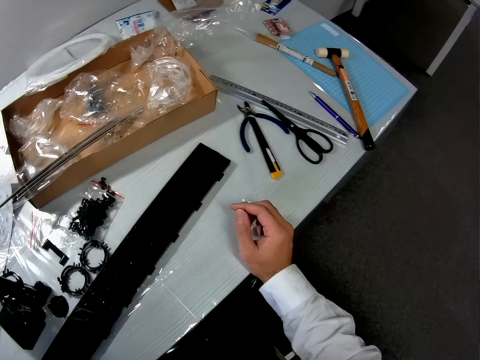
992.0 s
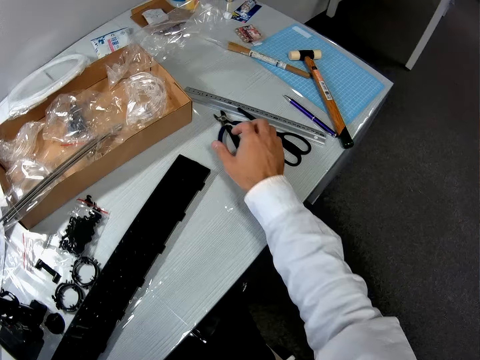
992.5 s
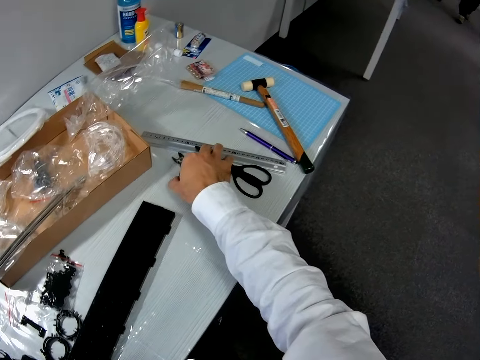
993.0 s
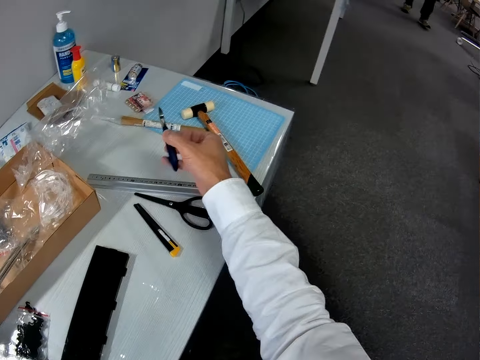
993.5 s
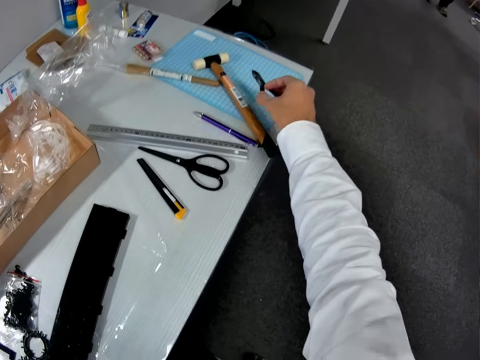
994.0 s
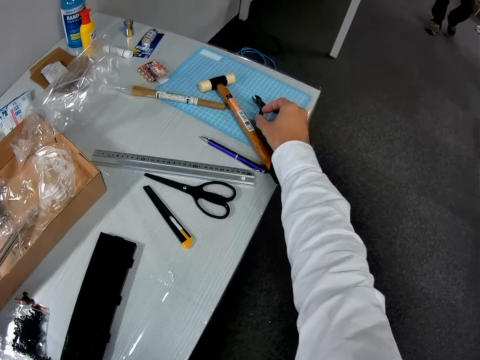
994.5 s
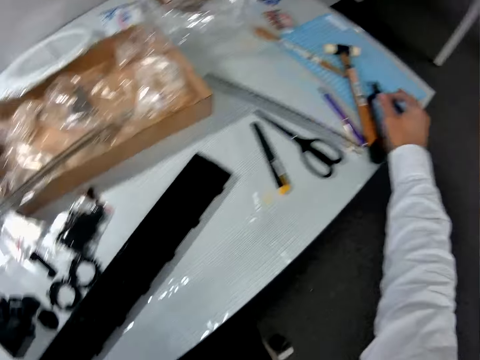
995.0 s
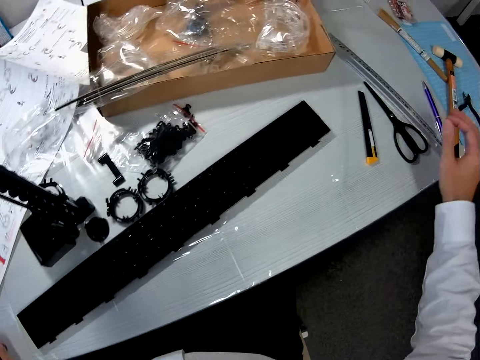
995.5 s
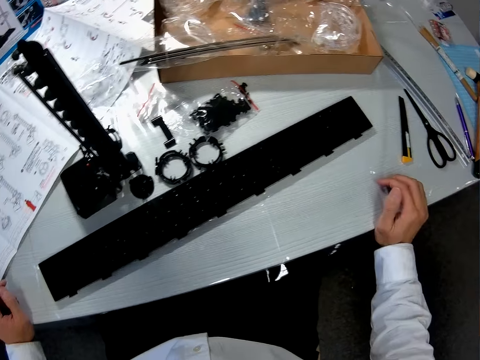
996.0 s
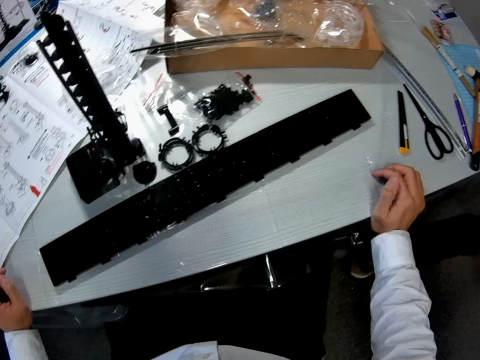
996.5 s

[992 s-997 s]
The camera wearer picks a mini pliers on the table using the right hand. They place the pliers on a cutting mat at the edge of the table. A man walks closer towards the camera wearer.
